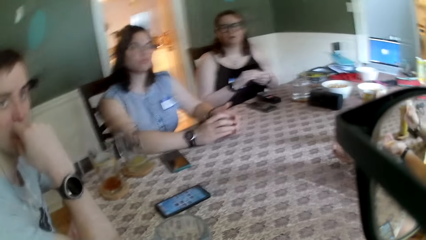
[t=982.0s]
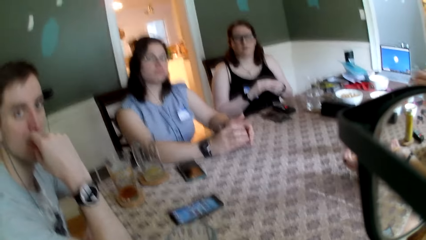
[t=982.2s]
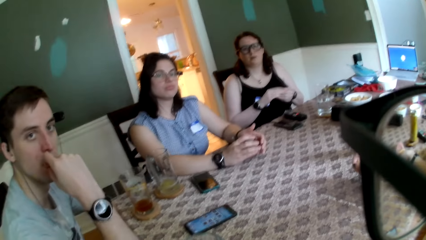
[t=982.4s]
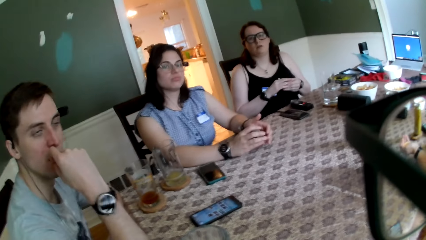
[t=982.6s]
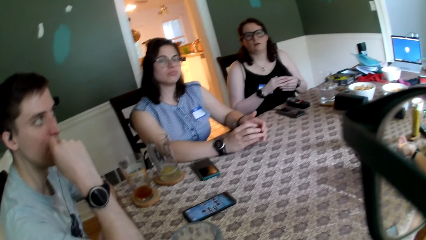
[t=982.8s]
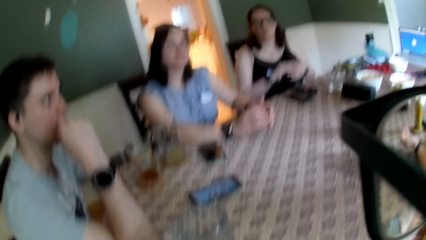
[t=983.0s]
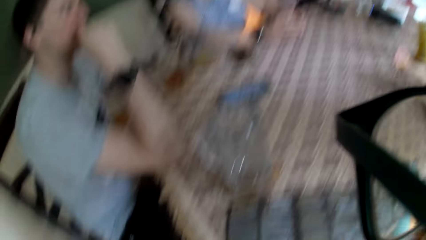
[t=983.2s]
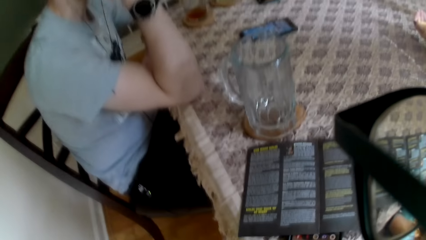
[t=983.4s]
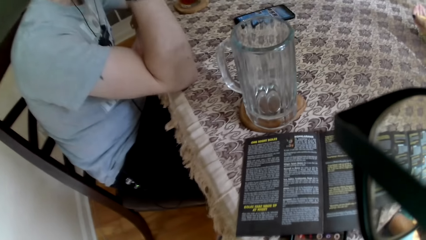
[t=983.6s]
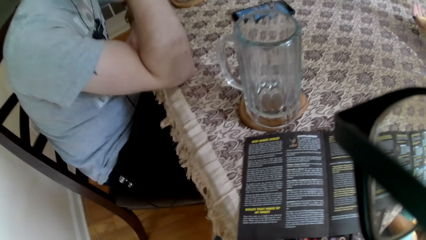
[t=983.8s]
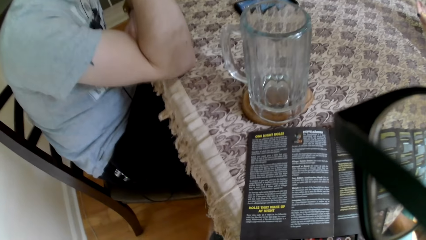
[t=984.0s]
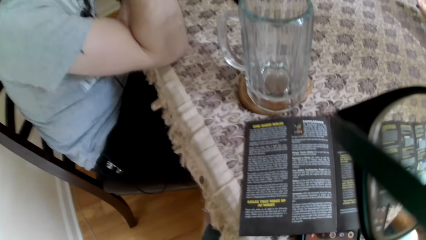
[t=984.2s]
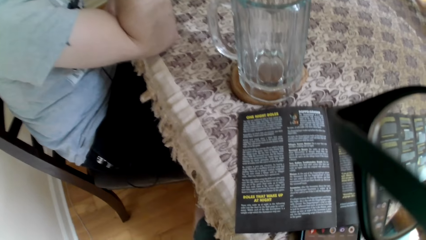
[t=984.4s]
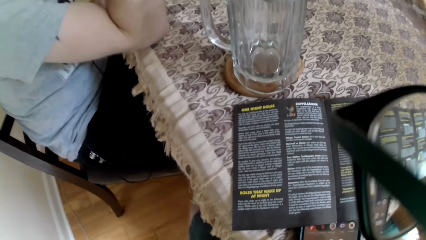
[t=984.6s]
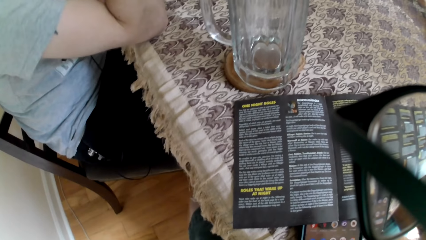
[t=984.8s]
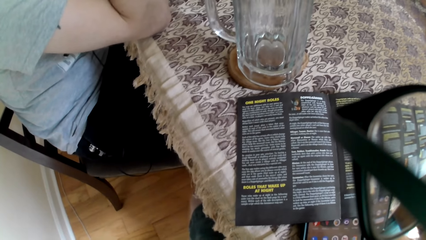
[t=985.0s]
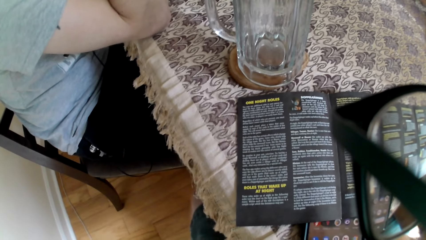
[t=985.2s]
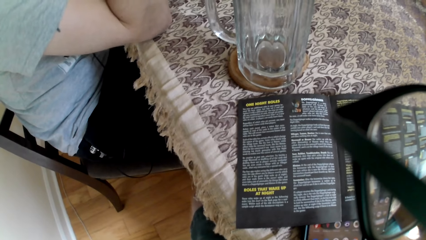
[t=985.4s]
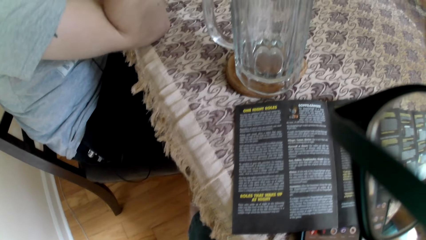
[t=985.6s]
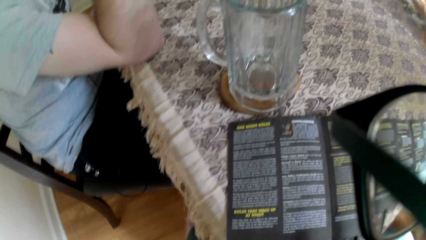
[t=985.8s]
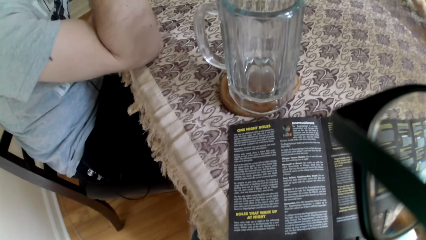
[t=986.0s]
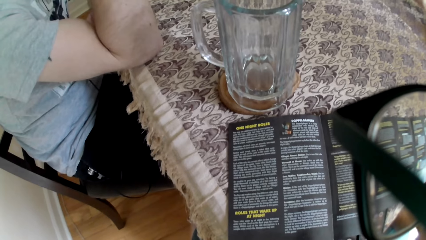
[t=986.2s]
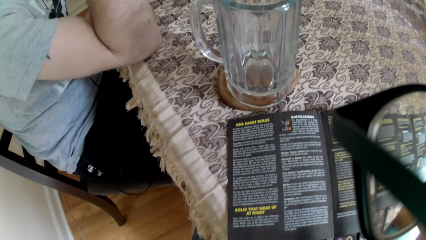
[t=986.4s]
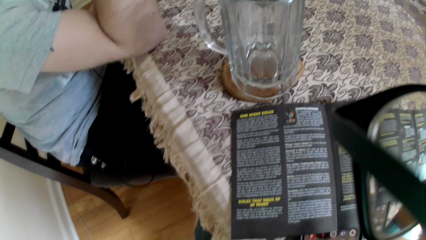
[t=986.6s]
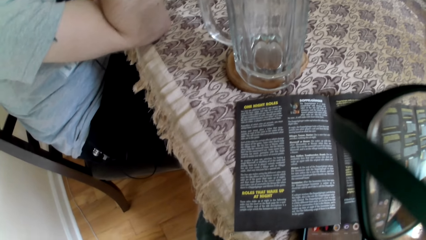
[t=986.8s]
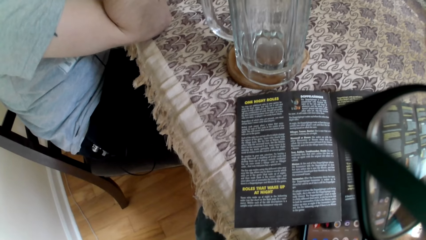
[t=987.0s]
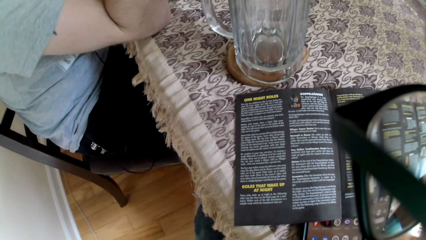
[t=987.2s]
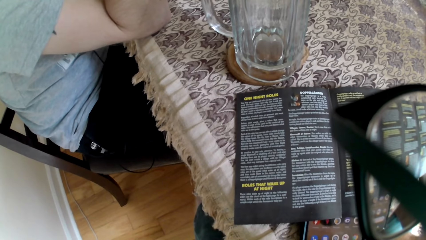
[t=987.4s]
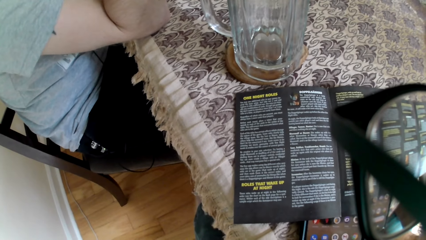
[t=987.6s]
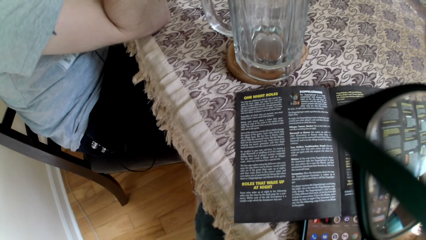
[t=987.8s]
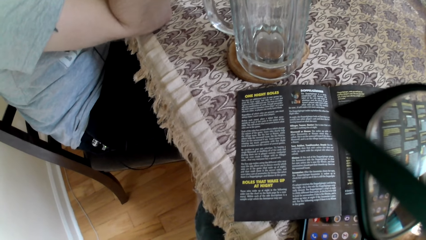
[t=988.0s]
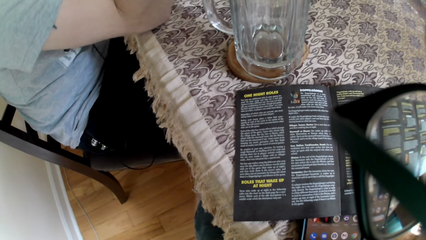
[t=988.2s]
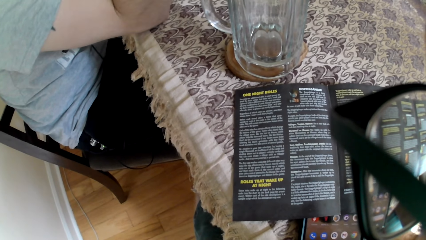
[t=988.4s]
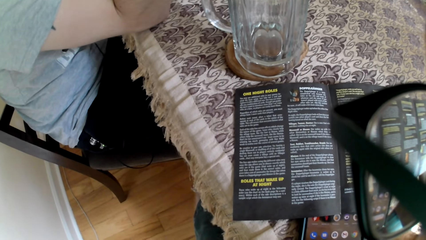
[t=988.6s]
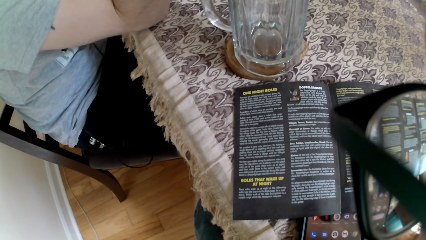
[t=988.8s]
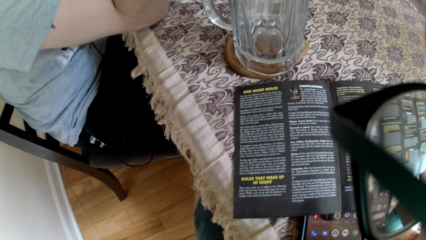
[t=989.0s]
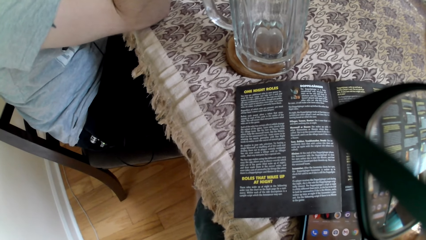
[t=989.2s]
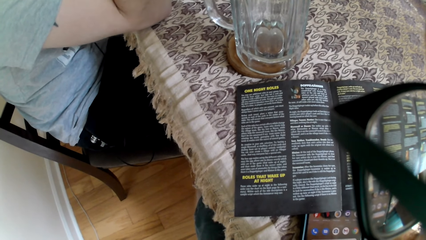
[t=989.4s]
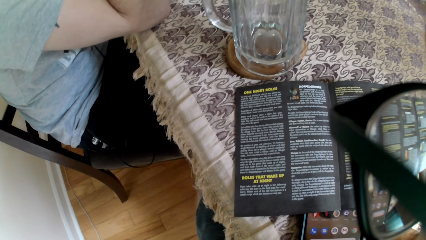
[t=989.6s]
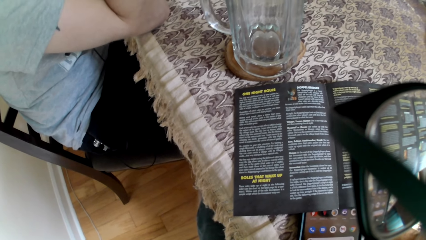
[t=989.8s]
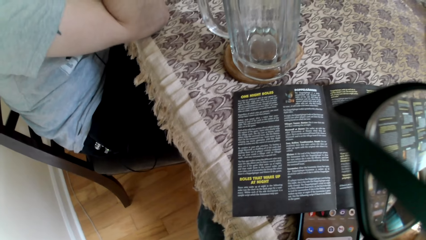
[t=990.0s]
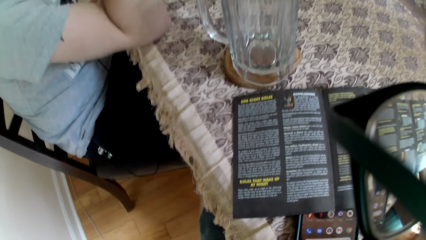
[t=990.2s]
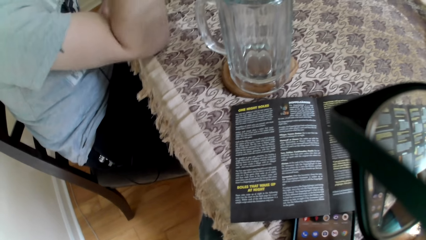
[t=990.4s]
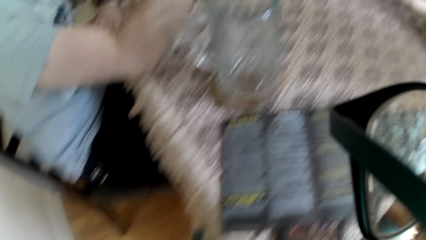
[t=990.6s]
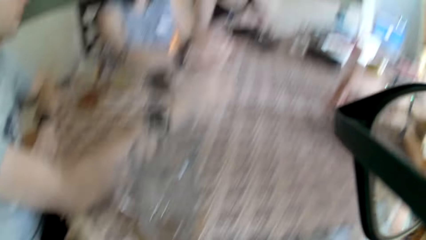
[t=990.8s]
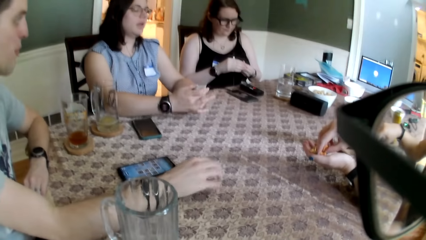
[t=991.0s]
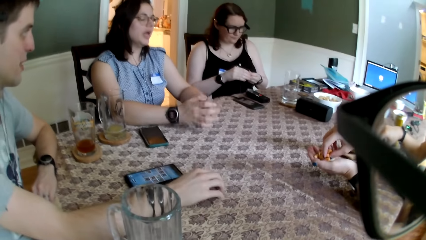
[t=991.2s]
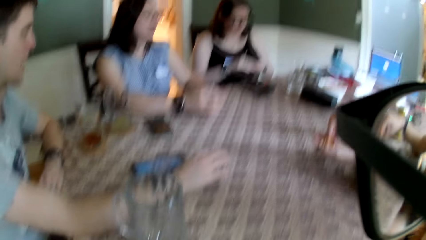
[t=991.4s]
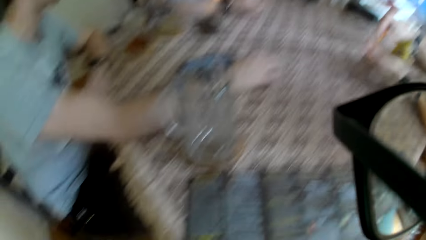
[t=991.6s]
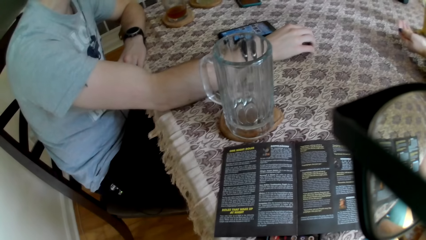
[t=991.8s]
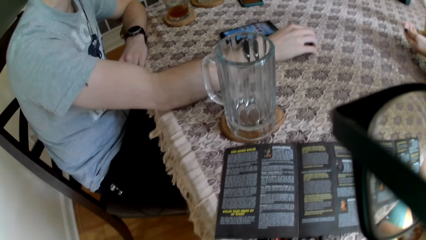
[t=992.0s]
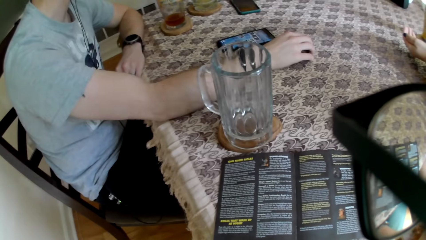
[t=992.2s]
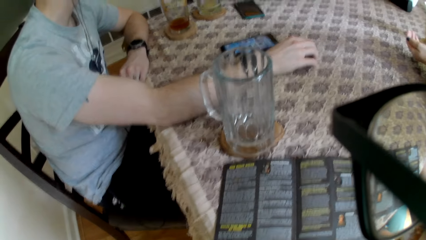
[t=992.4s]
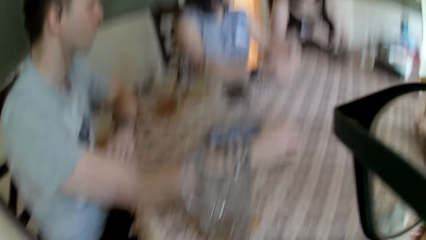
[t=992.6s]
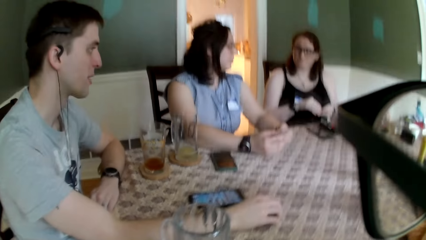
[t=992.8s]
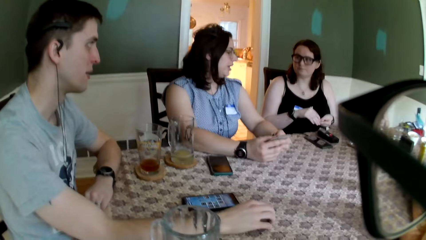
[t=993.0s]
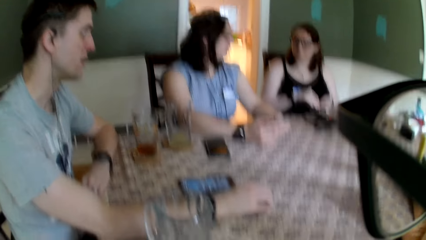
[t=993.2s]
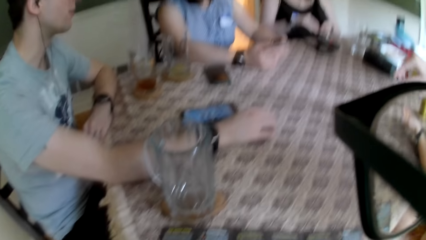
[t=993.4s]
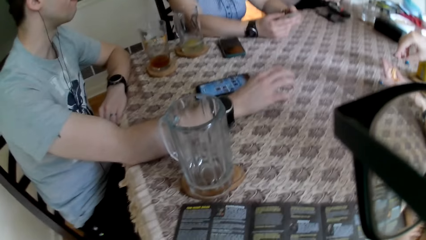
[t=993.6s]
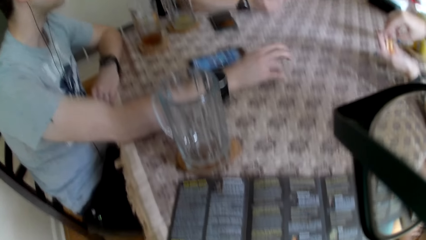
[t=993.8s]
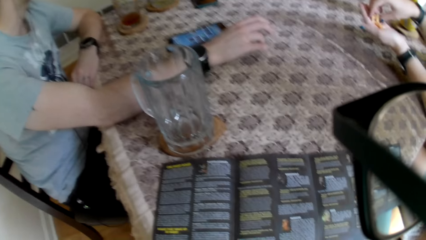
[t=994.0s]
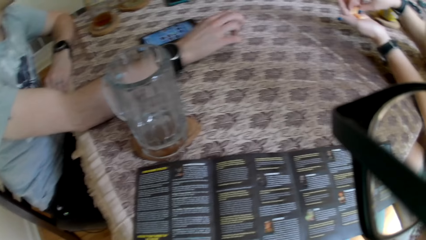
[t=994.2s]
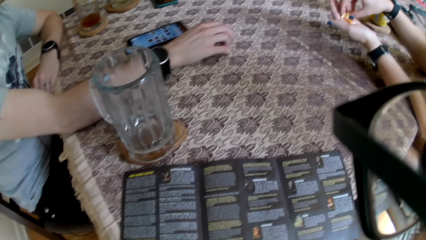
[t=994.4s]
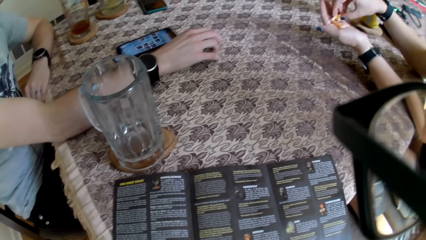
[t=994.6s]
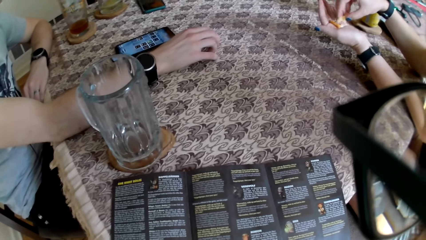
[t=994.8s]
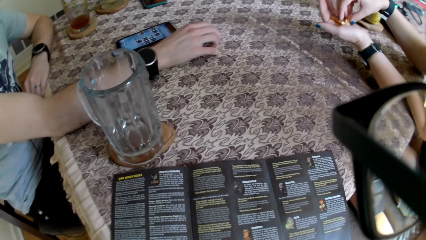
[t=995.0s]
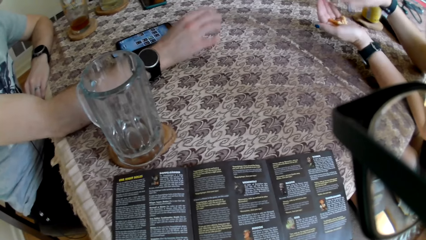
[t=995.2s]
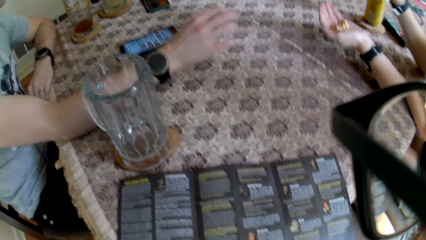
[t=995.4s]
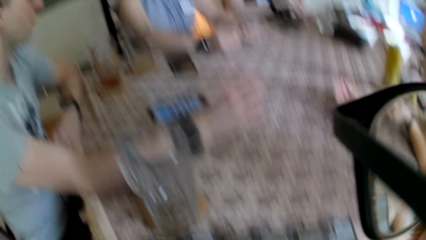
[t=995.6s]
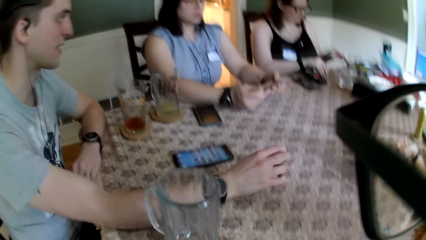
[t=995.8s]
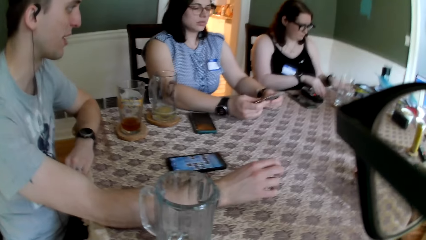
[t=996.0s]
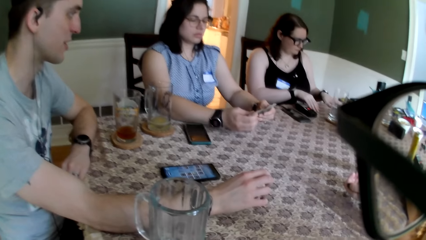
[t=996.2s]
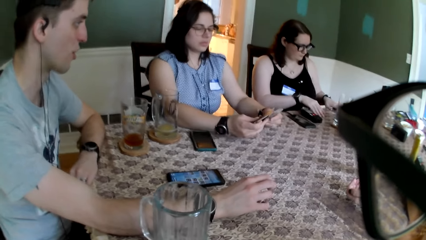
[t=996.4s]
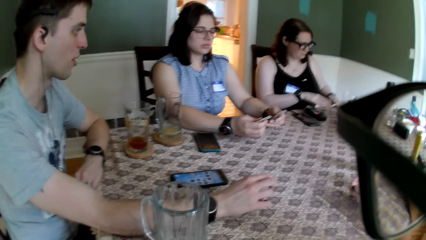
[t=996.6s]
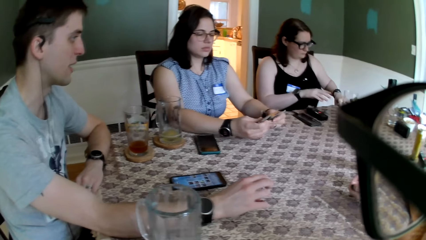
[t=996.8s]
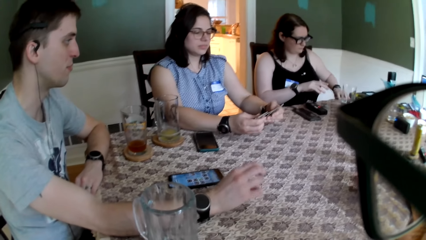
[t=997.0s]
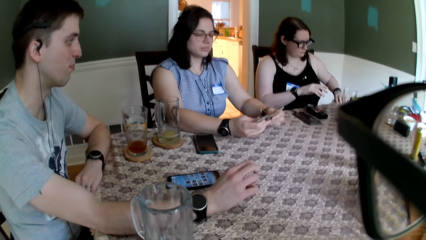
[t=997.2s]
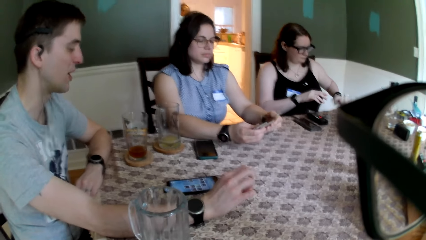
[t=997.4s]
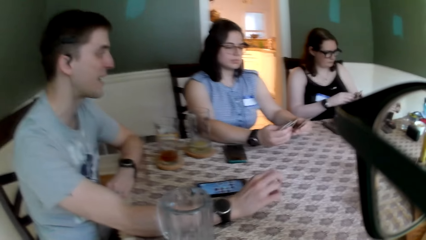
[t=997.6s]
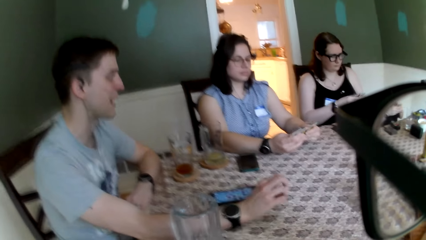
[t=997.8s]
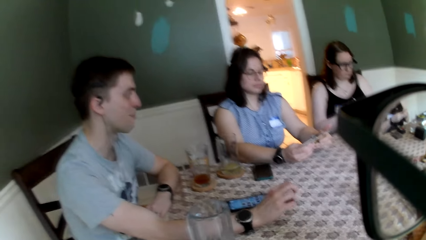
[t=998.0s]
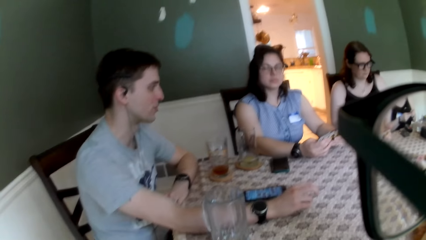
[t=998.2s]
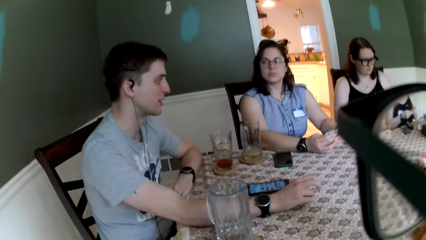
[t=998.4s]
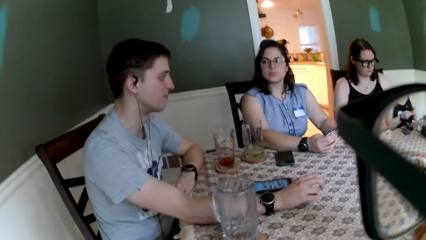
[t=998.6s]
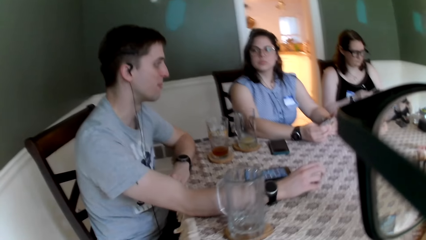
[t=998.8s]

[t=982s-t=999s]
The woman converses with the camera wearer and the man. The man converses with the first woman and another woman. A third woman picks chips from her left hand with her right hand. The man gesticulates with his right hand on the table. The third woman puts the chips in her right hand in her mouth. The third woman picks chips from her left hand with her right hand. The second woman packs the card on the table with her left hand.
